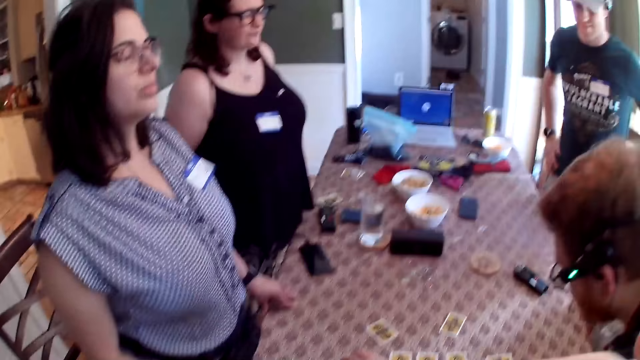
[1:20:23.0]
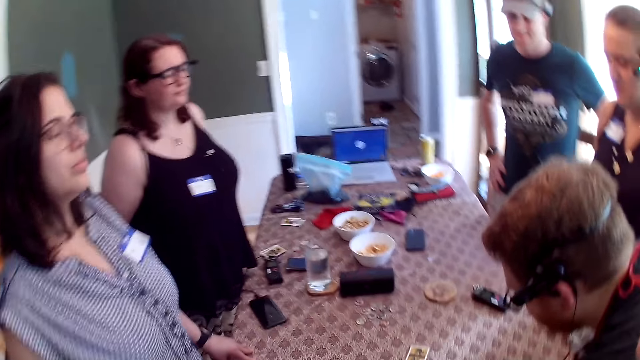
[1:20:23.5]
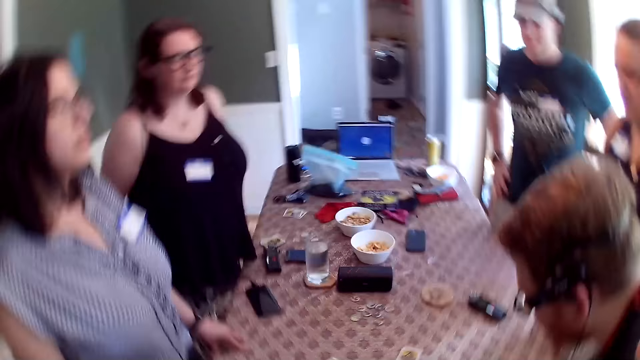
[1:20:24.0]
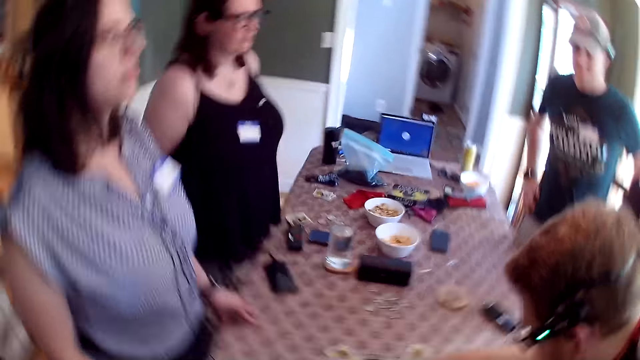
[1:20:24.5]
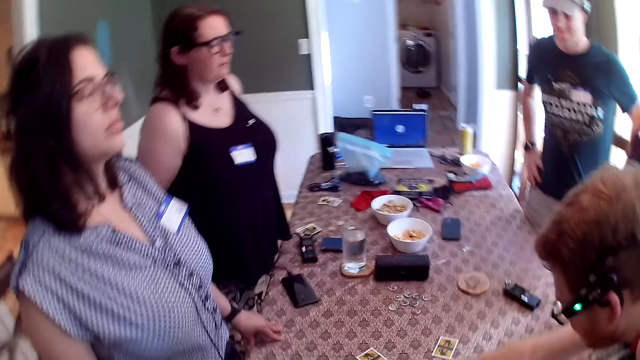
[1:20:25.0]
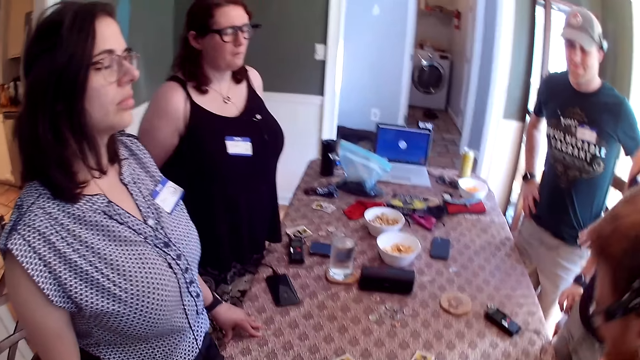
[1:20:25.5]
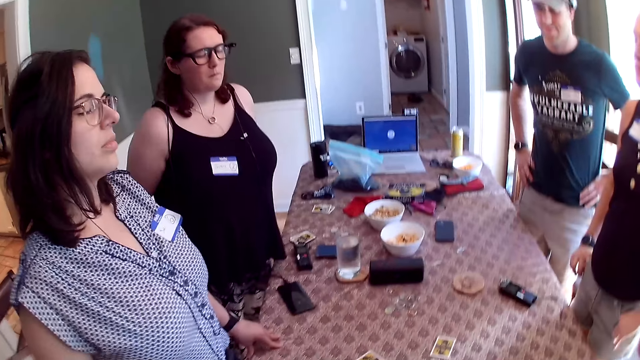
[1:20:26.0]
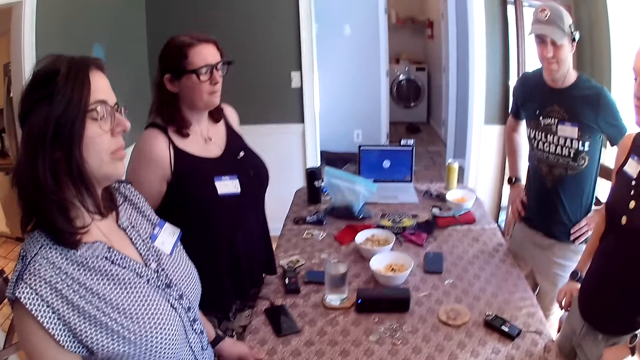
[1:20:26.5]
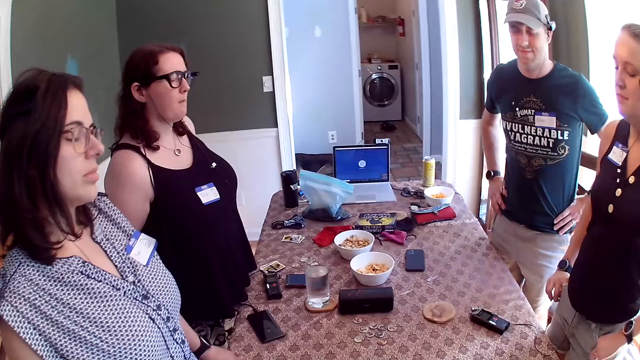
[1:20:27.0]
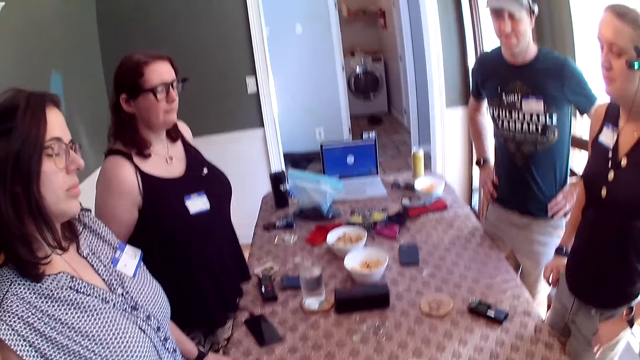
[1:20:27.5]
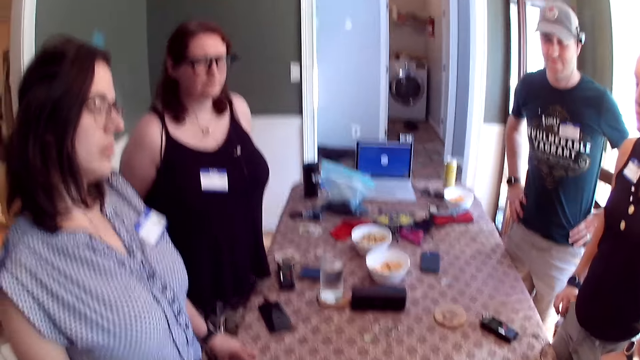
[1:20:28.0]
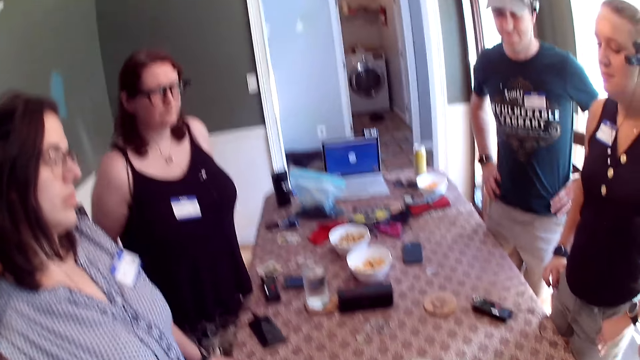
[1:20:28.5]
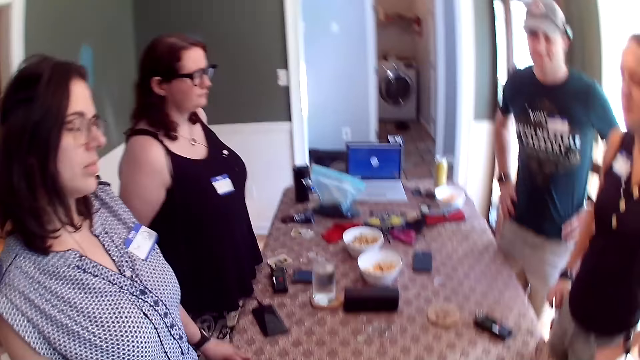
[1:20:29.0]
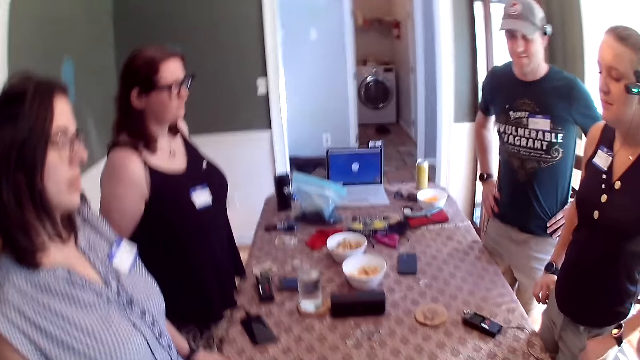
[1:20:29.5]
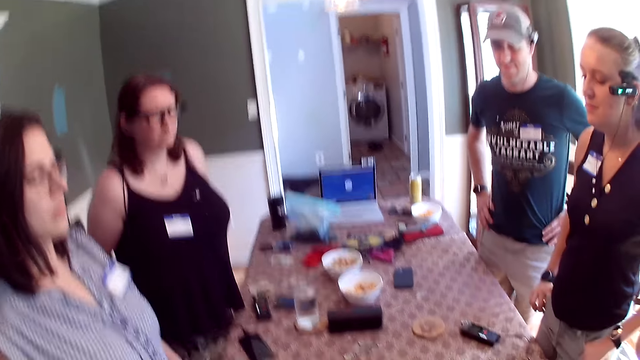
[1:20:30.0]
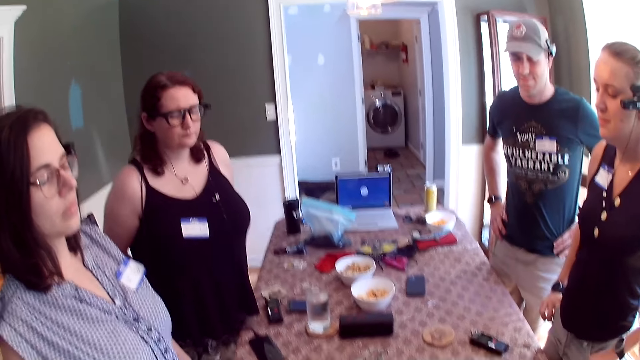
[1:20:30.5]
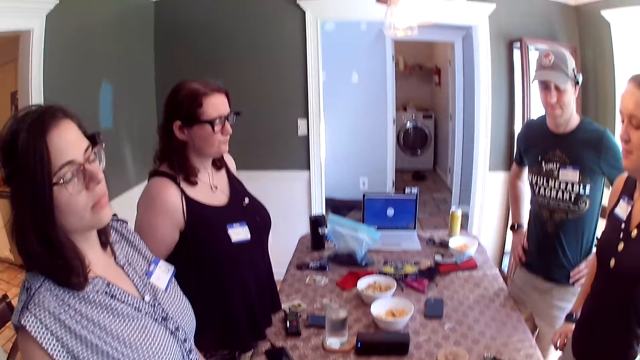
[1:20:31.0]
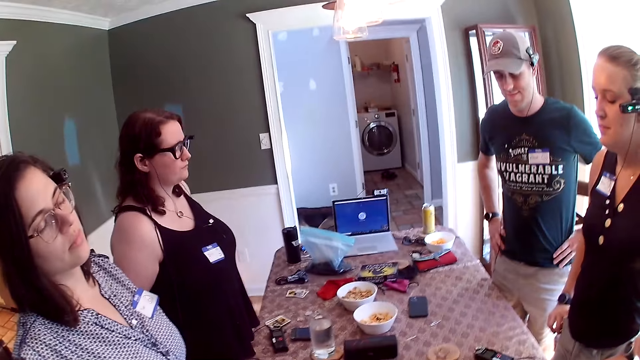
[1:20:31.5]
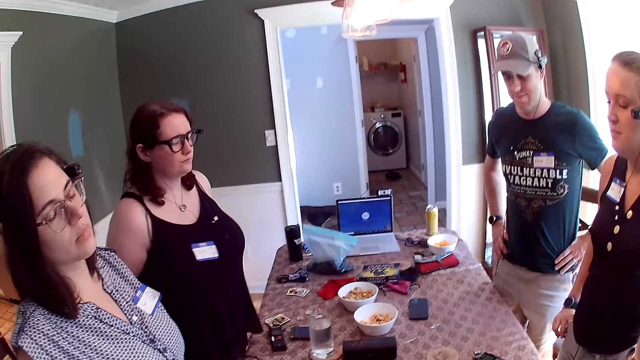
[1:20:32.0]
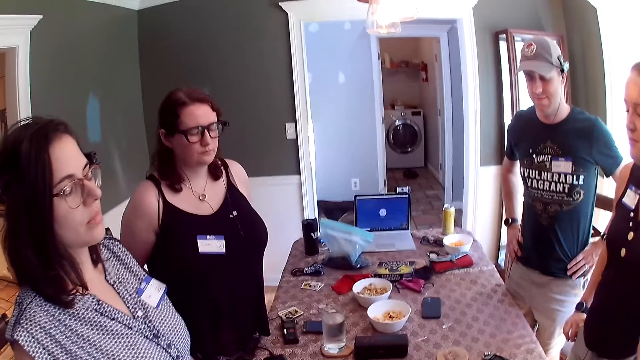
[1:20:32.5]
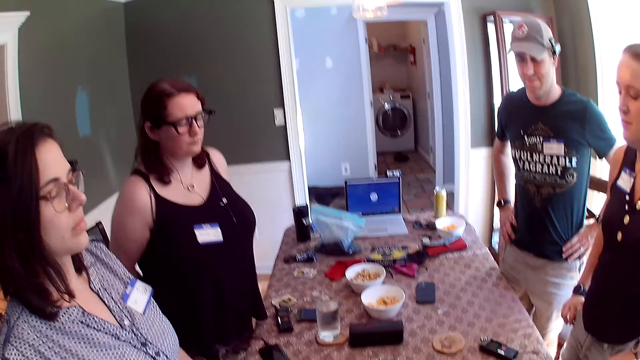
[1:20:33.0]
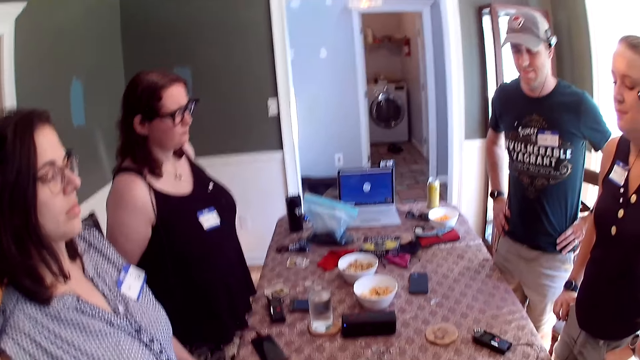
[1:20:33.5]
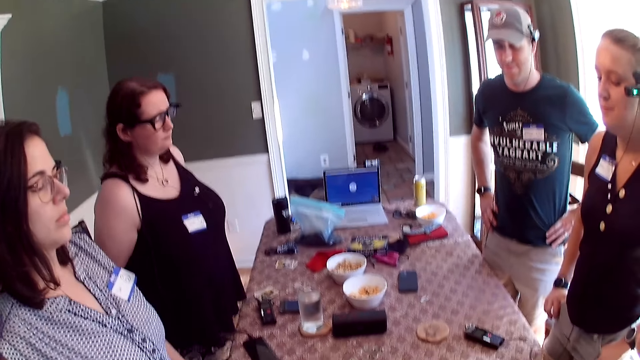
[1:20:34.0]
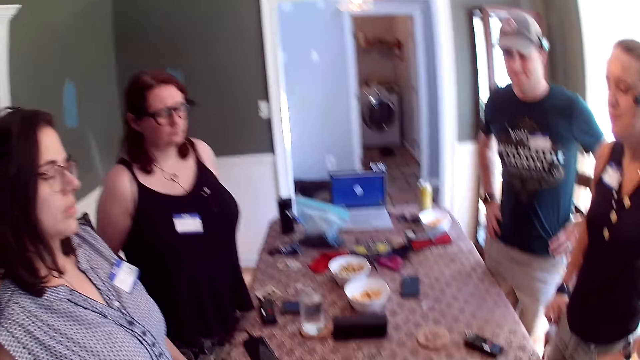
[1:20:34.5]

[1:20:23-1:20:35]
A man touches a card on the table with his right hand.

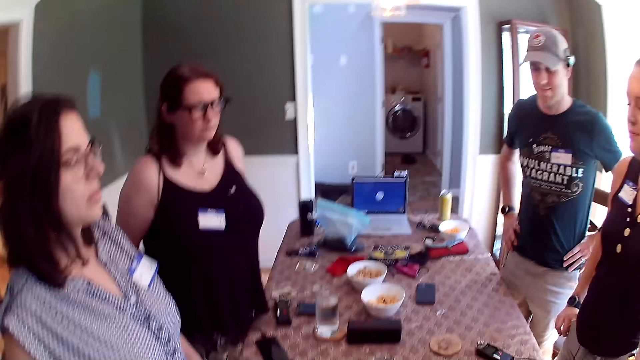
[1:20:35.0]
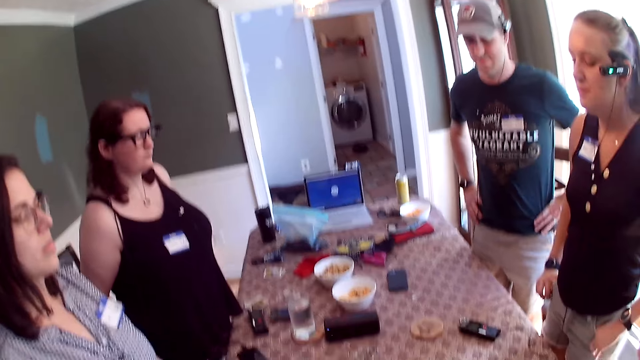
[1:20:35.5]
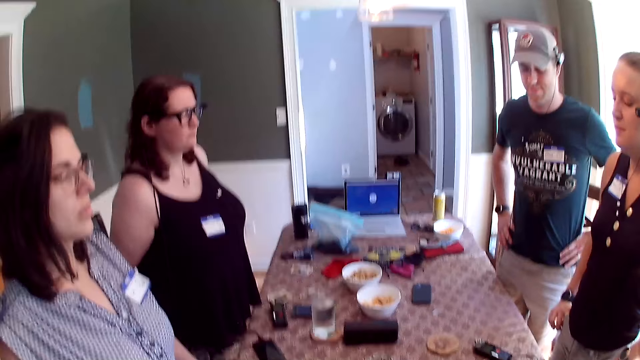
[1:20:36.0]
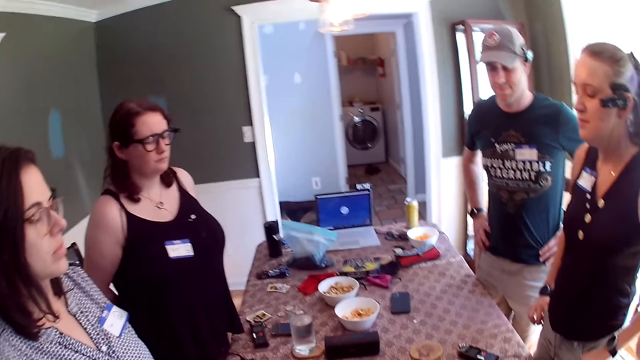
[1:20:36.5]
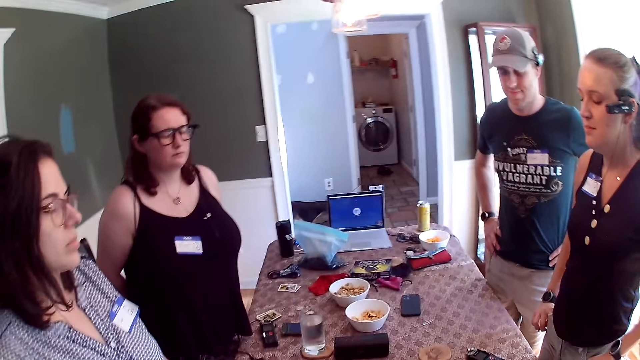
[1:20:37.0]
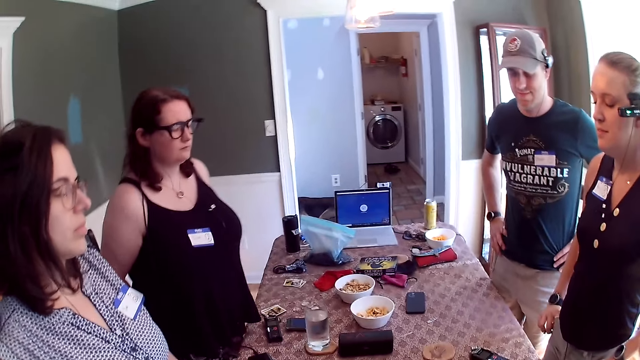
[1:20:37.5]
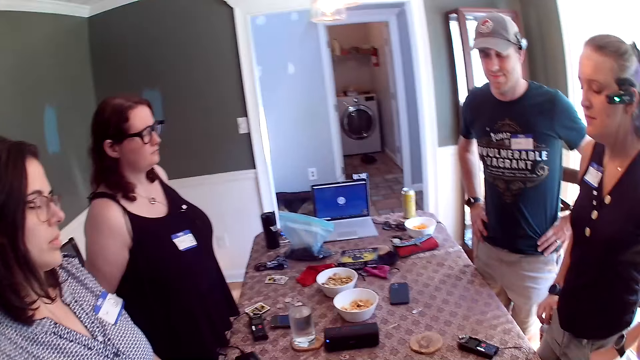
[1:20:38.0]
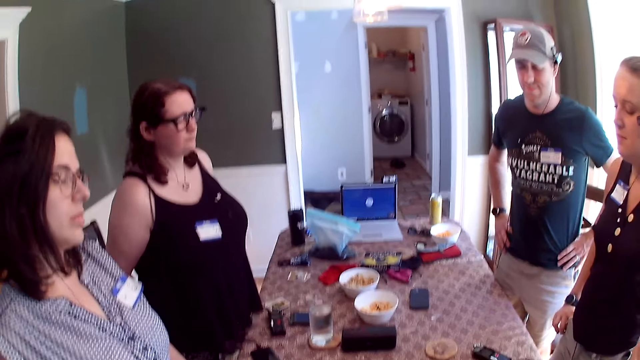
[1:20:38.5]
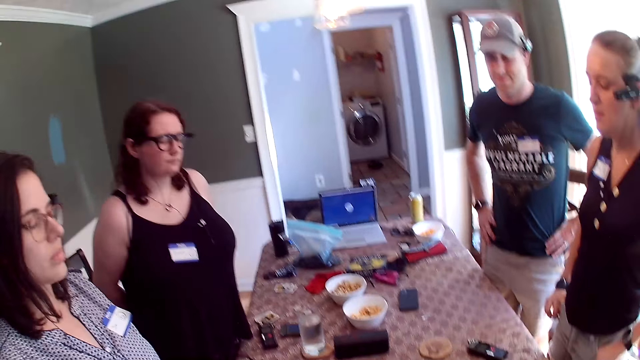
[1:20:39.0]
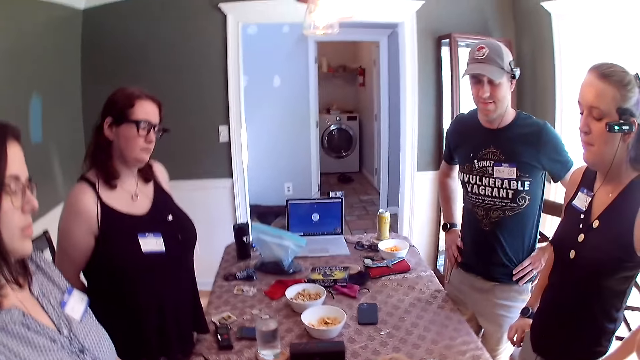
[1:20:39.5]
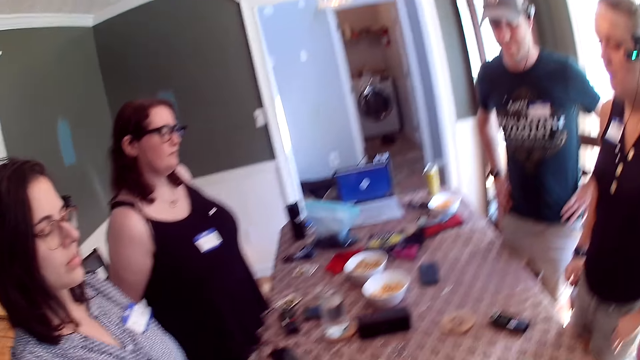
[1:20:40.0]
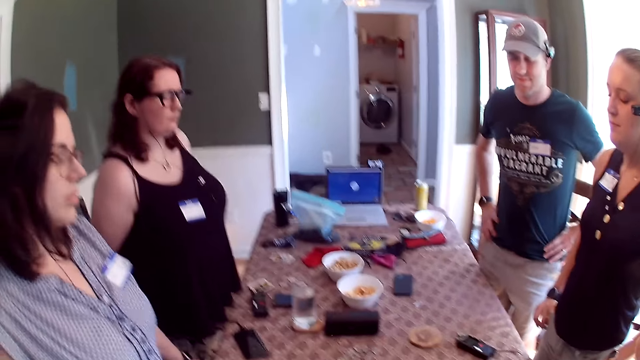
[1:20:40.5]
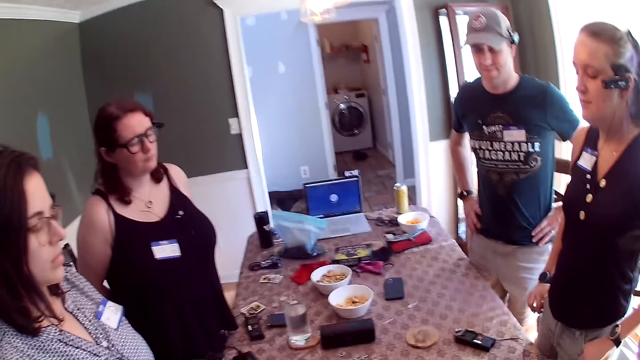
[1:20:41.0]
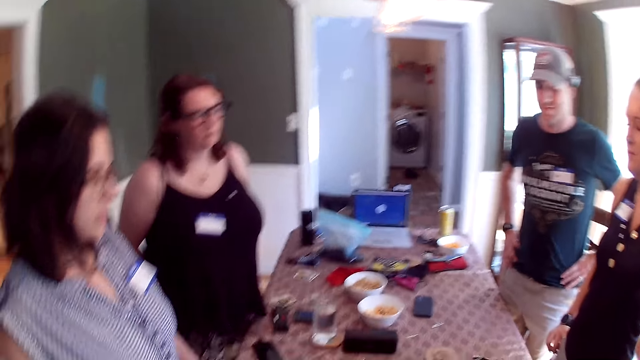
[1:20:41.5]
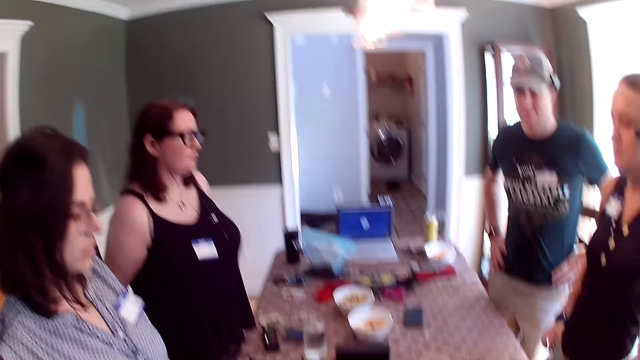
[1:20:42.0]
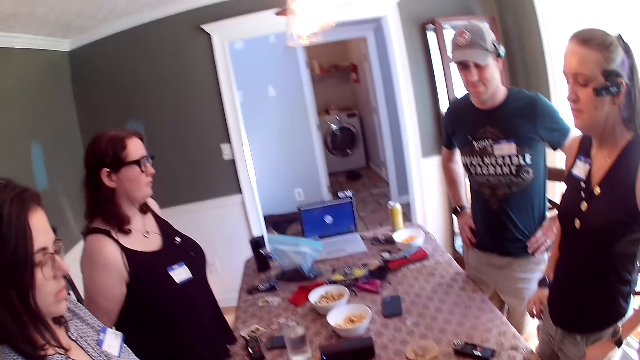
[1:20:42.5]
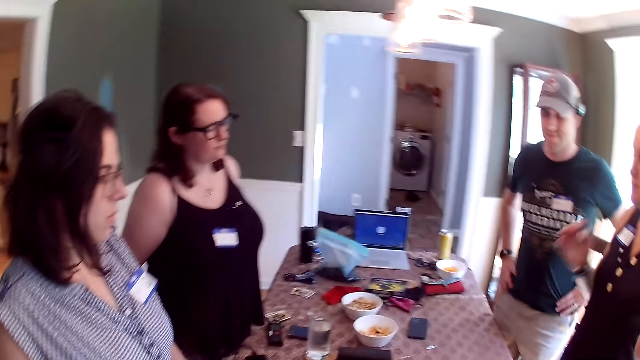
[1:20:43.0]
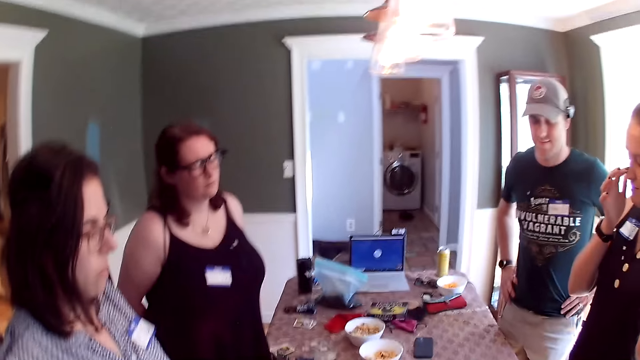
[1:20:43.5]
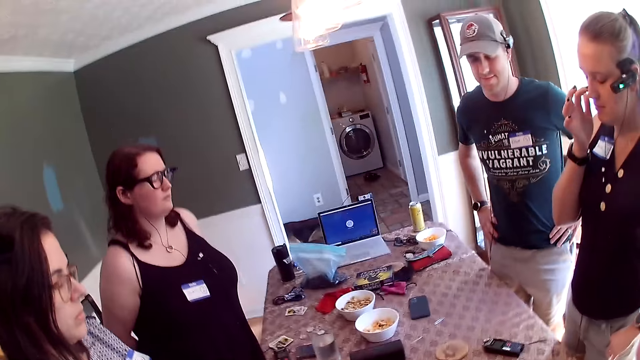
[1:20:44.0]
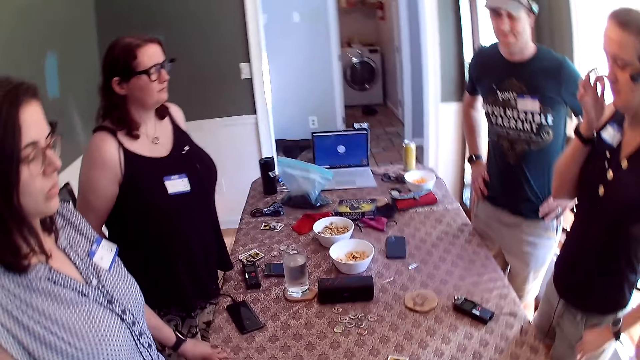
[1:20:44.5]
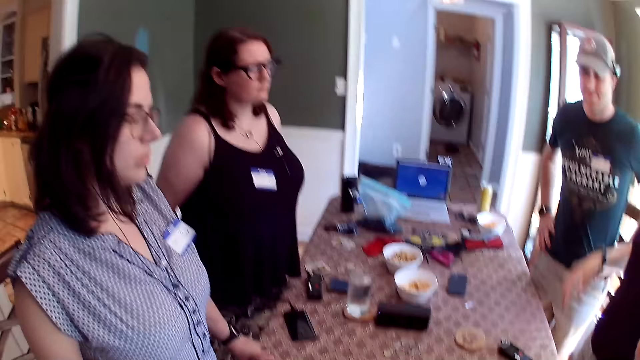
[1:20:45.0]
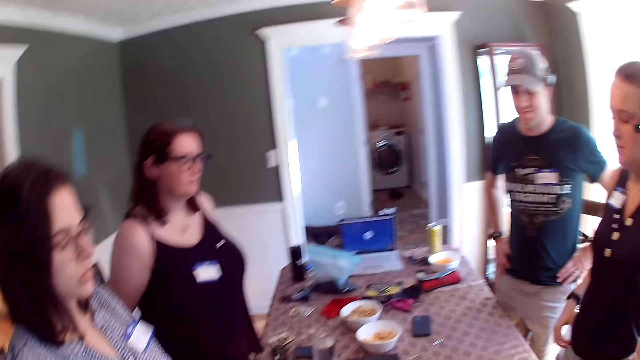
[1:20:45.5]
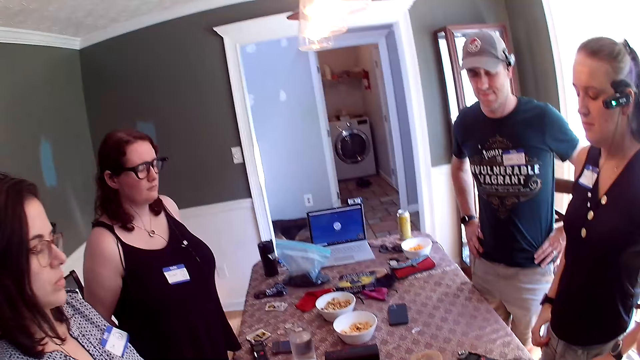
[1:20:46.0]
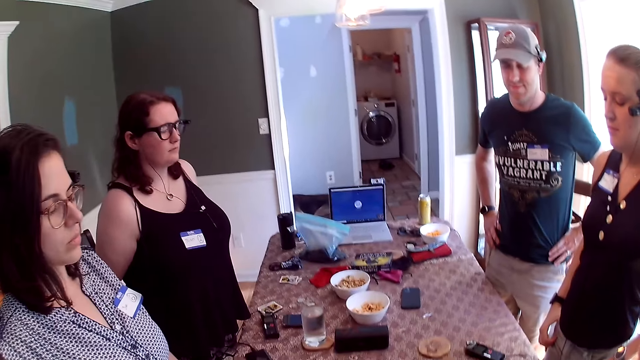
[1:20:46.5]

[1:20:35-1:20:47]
A woman touches her face with her left hand.
